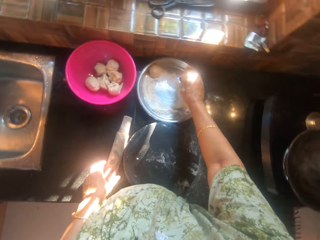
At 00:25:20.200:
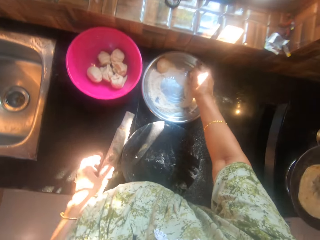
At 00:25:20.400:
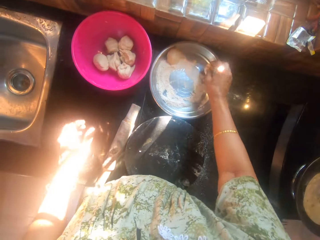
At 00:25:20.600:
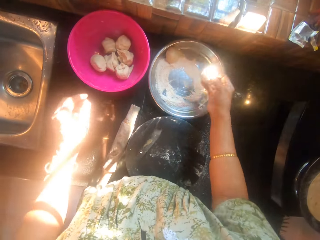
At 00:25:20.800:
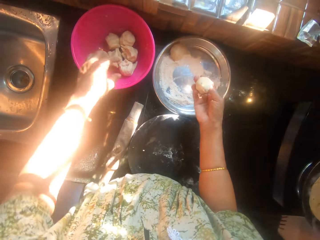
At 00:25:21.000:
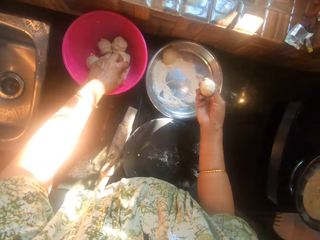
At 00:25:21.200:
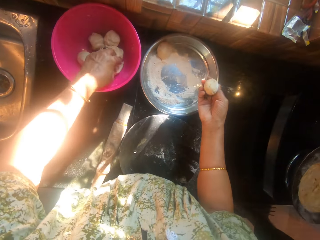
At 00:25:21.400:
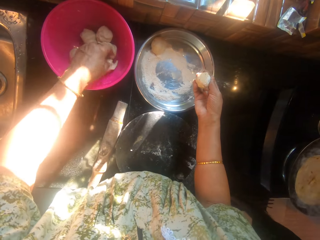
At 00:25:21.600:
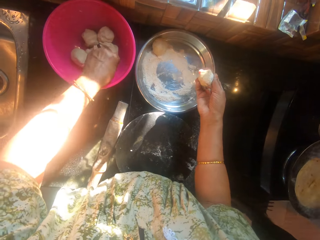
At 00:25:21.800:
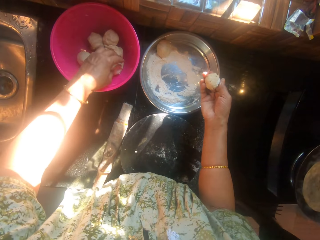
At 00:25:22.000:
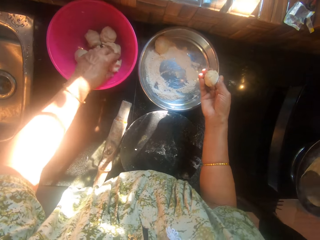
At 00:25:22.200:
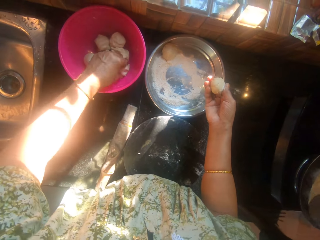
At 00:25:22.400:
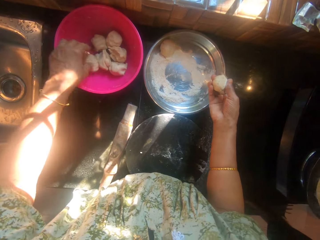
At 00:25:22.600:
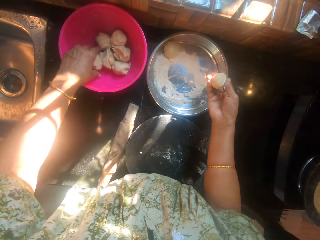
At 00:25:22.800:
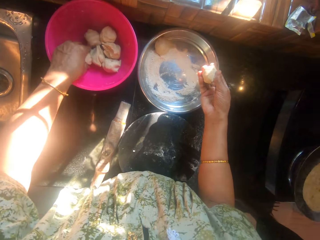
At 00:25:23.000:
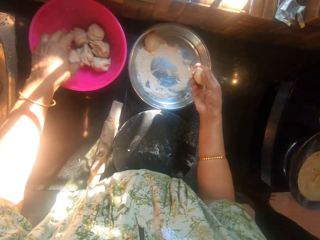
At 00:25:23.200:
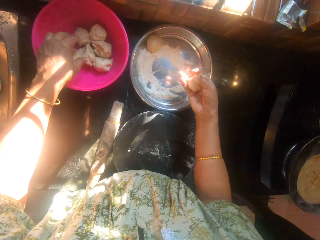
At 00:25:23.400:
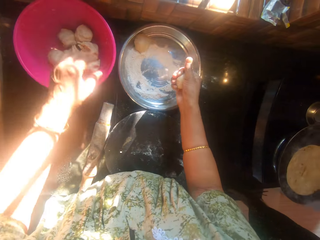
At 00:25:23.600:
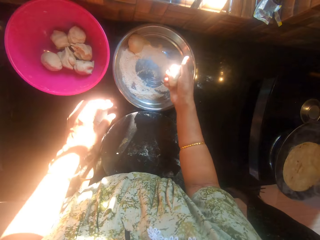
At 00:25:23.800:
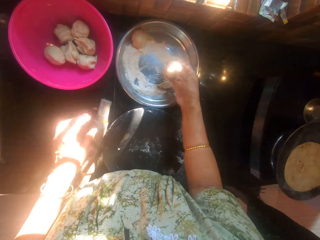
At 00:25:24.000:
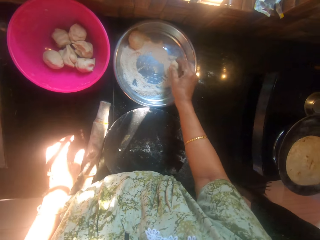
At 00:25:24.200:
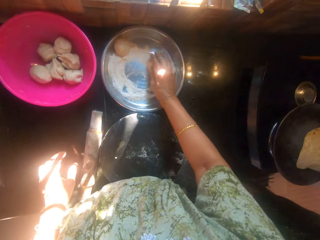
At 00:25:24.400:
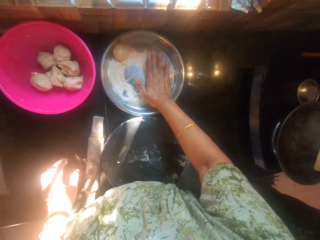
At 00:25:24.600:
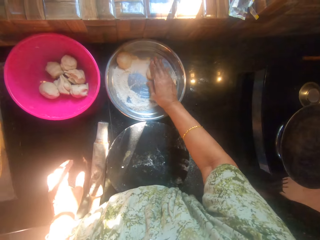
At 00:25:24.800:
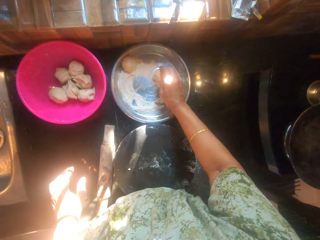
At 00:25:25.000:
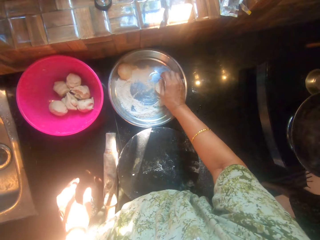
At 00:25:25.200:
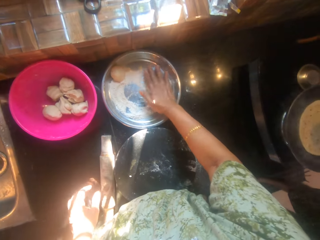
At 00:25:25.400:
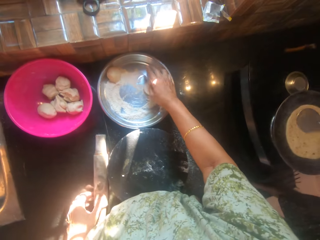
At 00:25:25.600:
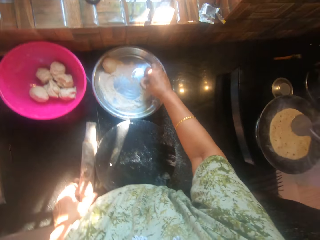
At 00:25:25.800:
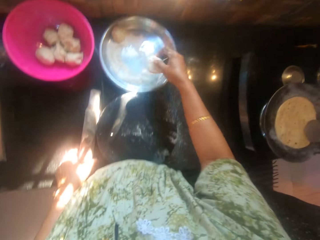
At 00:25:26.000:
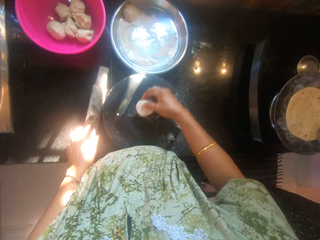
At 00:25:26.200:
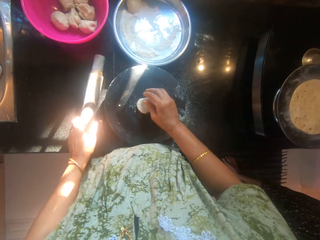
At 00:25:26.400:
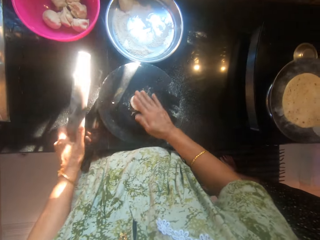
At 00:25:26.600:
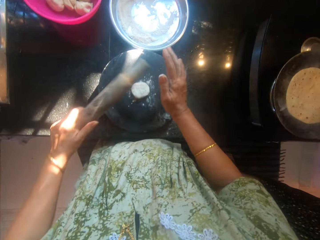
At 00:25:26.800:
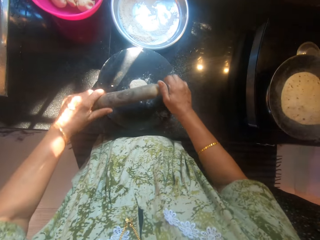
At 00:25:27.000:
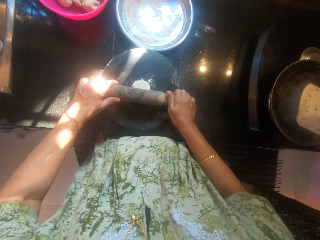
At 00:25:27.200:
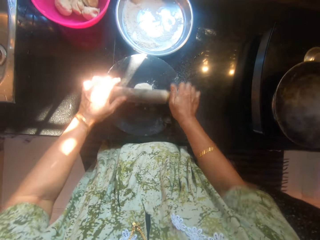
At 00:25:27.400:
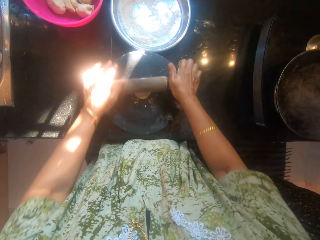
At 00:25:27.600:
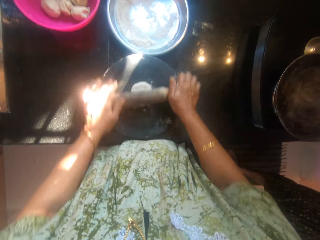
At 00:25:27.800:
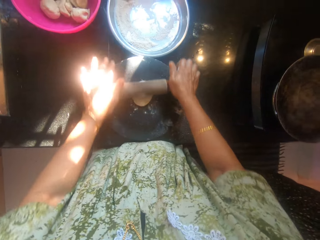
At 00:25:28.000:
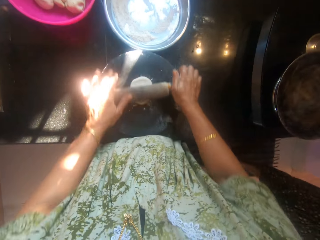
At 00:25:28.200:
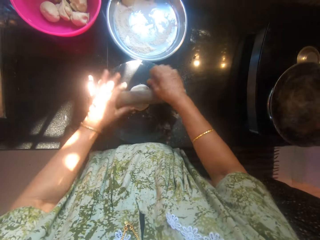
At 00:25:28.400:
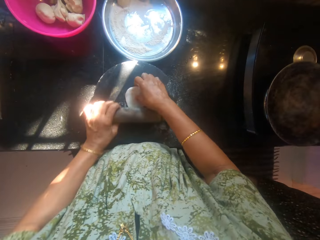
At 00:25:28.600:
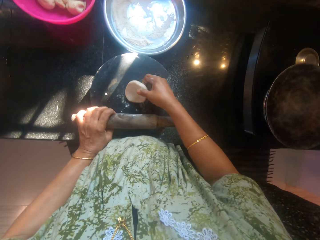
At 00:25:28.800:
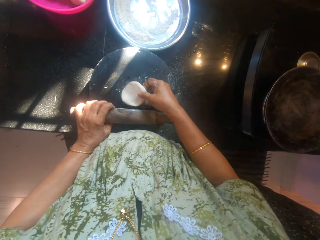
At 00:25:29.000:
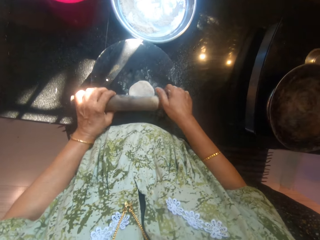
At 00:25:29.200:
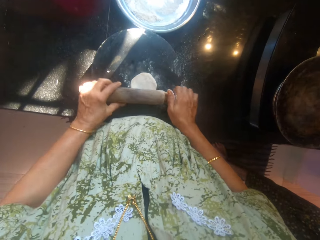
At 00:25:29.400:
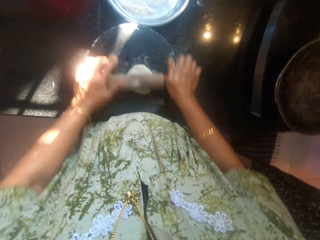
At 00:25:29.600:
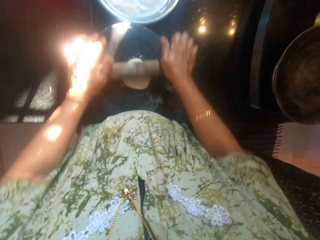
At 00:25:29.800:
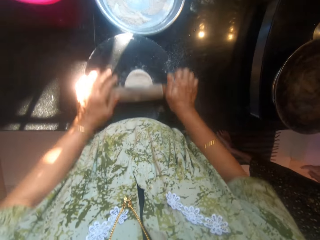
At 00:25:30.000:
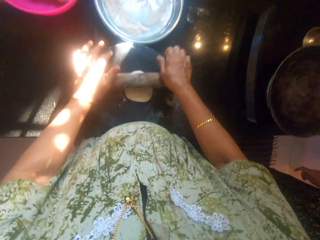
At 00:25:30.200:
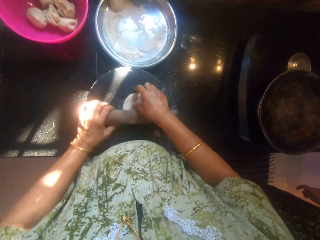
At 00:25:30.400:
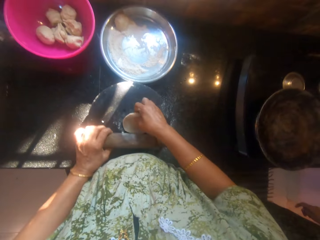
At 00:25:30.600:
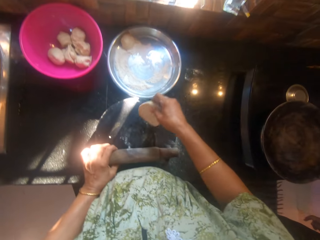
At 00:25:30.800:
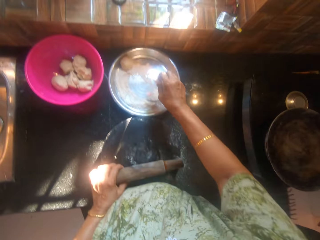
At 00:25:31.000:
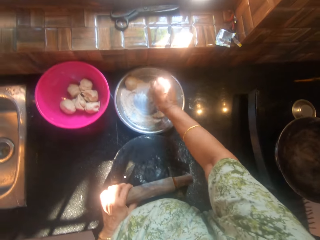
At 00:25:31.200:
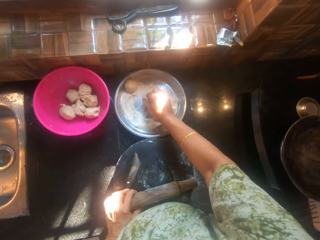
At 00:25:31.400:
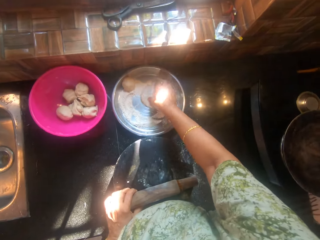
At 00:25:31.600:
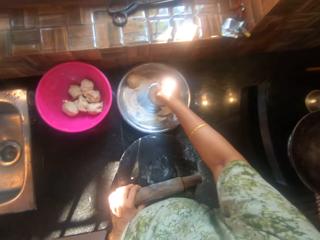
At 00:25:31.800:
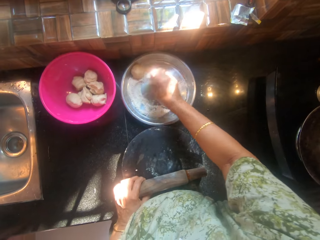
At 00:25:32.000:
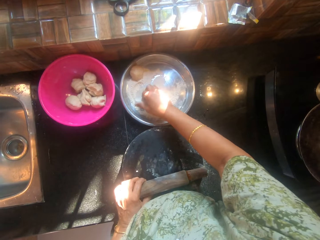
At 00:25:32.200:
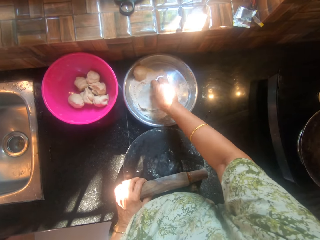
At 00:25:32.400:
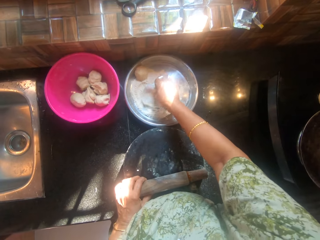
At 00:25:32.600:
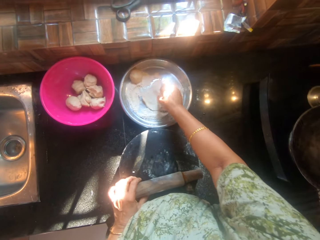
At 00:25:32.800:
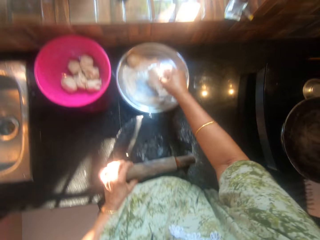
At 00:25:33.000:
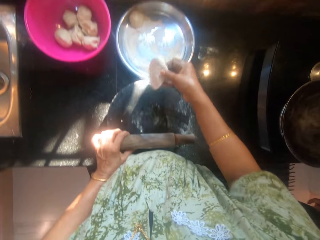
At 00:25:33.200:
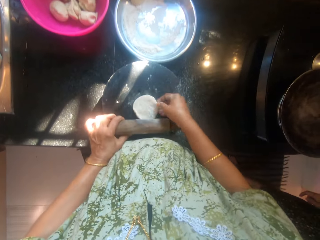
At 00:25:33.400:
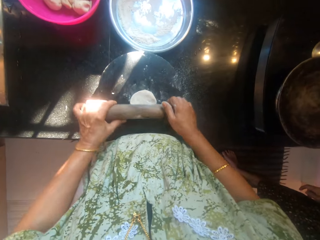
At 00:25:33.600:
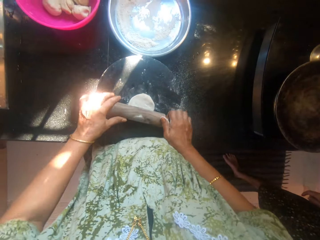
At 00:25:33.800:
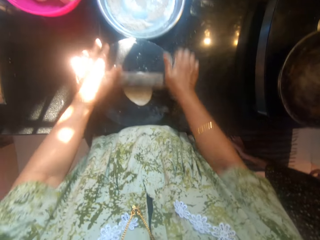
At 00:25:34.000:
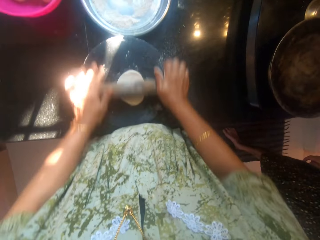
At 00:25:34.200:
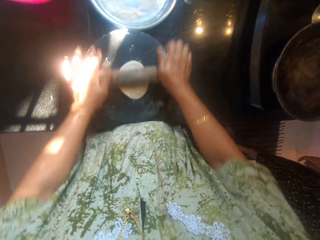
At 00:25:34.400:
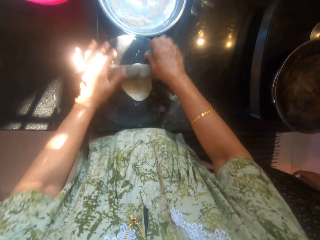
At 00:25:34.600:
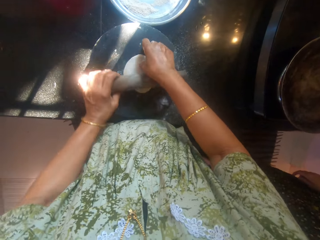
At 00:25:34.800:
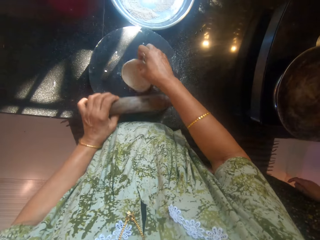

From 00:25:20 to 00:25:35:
A man turns a flat bread. The camera wearer picks up another dough from the tray. They adjust the dough in the bowl. They touch the dough. The man applies oil on the flat bread. The camera wearer puts the dough in the tray. They roll the dough in flour on the tray. The man turns the flat bread. The camera wearer drops the dough on the board. They converse with the man. They knead the dough on the board with a rolling pin. The man picks the flat bread. The camera wearer picks up a dough. They roll the dough. They put the dough in the tray. They roll the dough in flour on the tray. They turn the dough. They drop the dough on the board. They knead the dough on the board with the rolling pin.

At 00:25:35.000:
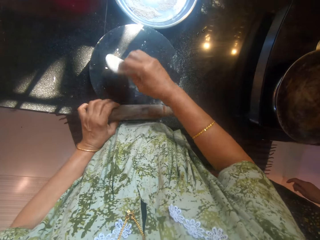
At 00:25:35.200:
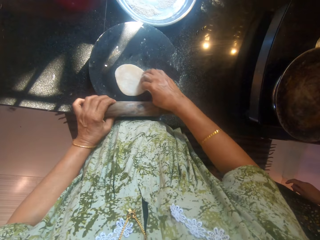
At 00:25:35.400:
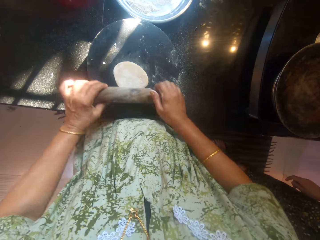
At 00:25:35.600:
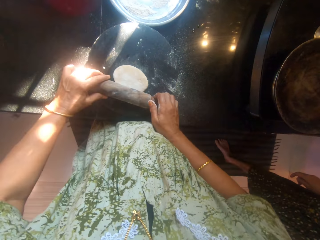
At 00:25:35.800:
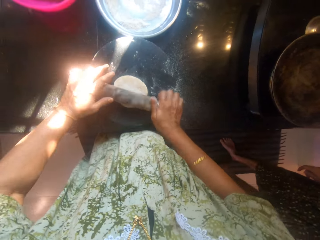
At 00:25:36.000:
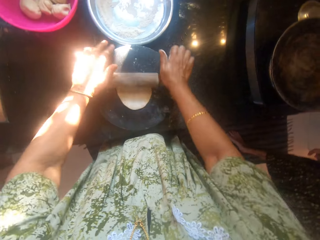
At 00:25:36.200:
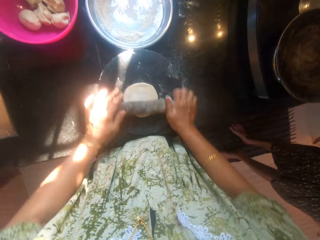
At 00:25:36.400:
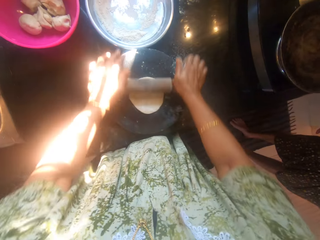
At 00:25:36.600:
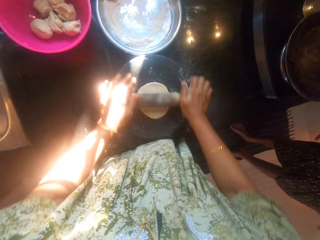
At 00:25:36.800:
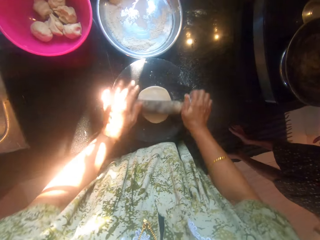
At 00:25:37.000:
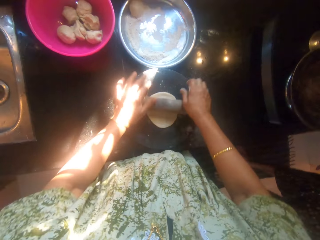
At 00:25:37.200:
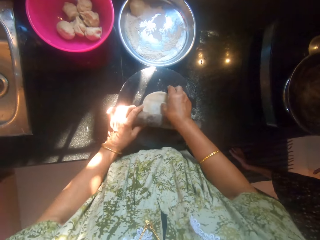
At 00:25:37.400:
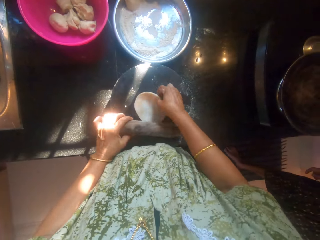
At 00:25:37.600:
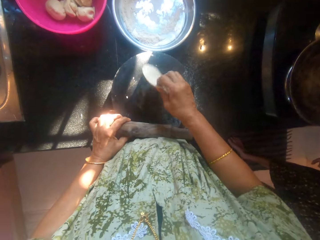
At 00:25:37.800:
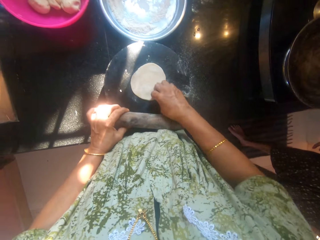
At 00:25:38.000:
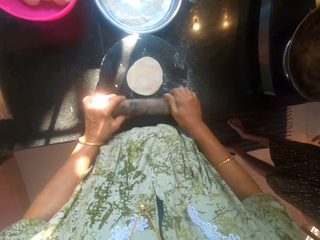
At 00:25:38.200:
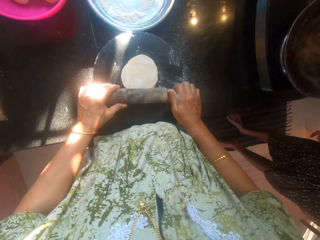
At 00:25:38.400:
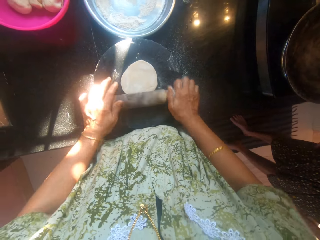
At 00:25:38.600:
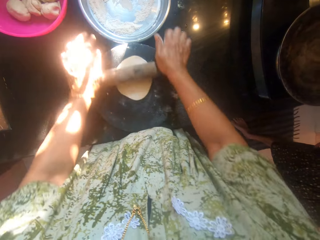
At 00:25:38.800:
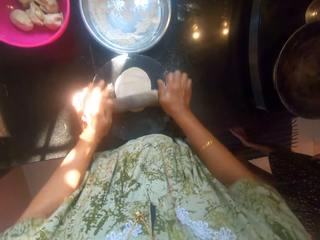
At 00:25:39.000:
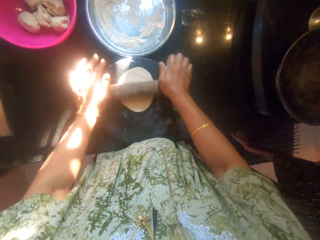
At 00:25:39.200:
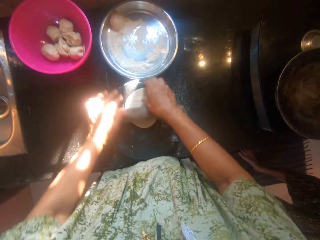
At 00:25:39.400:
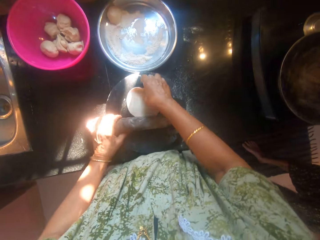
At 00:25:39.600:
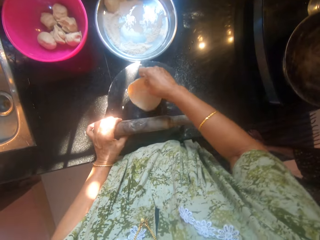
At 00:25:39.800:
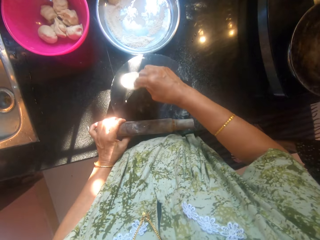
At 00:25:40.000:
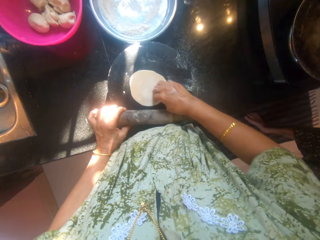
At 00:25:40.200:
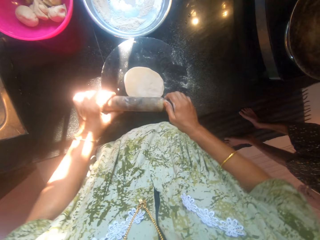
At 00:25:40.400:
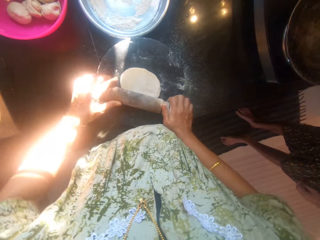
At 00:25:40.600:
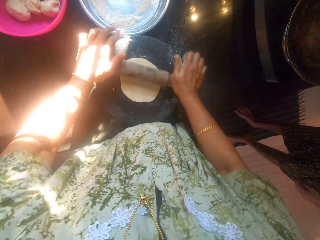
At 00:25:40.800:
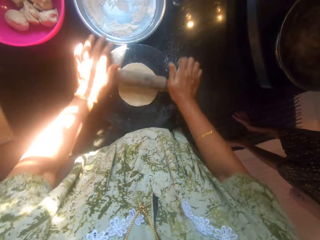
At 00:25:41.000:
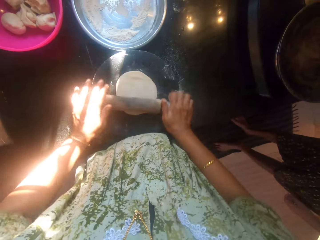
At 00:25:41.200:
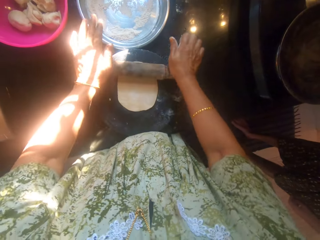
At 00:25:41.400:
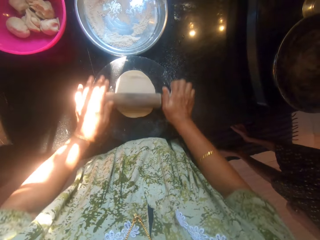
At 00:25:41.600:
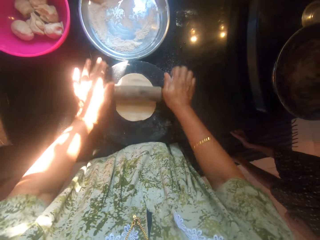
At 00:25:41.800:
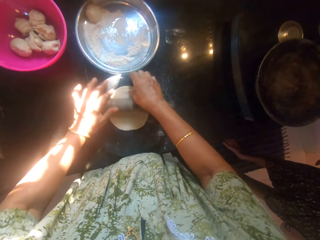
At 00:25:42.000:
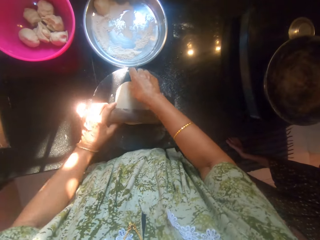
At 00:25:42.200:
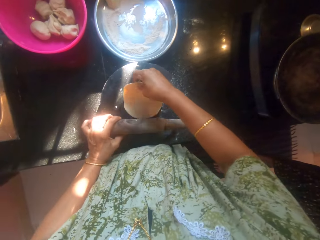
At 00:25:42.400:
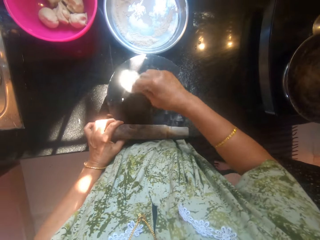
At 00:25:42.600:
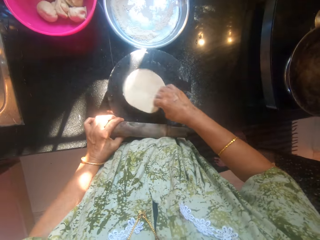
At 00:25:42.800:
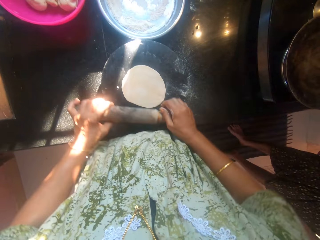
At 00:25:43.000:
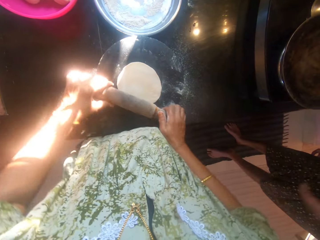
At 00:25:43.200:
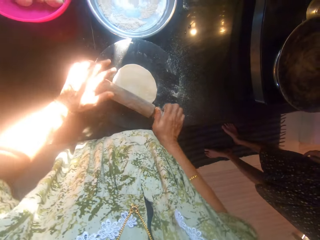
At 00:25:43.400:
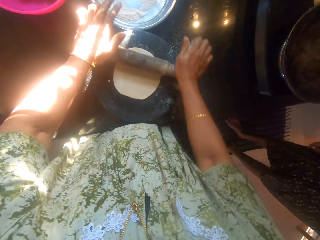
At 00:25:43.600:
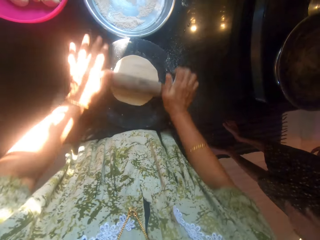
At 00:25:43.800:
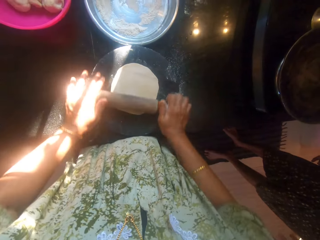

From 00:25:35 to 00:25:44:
The camera wearer turns a dough. They roll the dough. They turn the dough. They roll the dough. They turn the dough. They roll the dough. They turn the dough.
